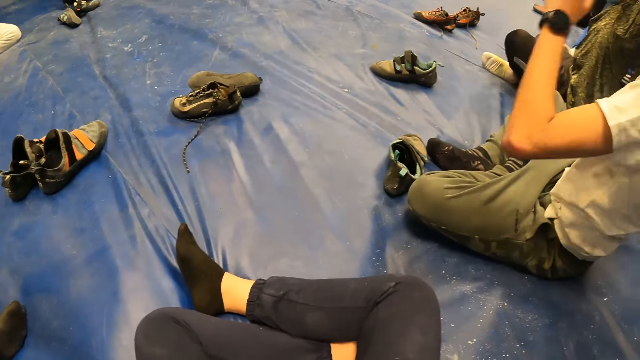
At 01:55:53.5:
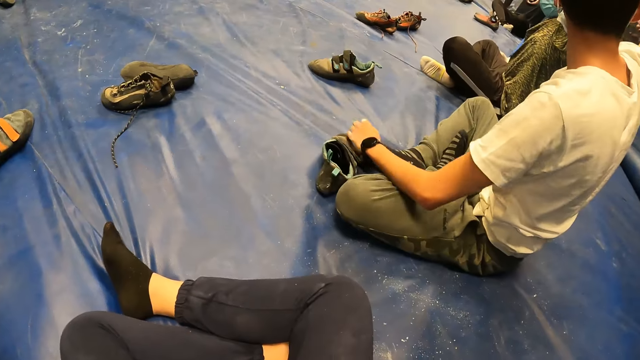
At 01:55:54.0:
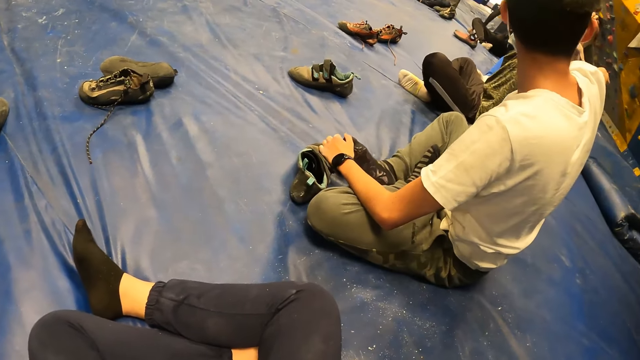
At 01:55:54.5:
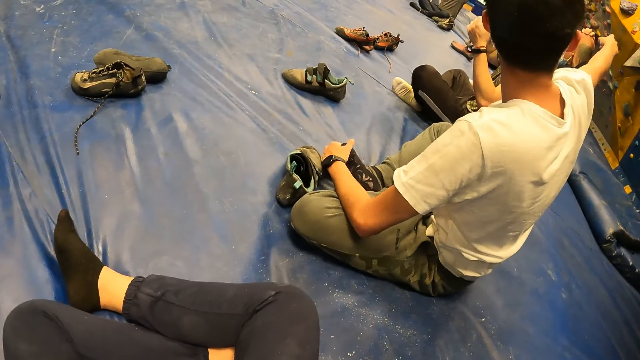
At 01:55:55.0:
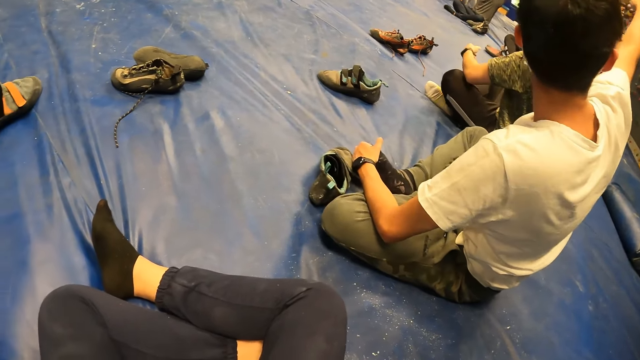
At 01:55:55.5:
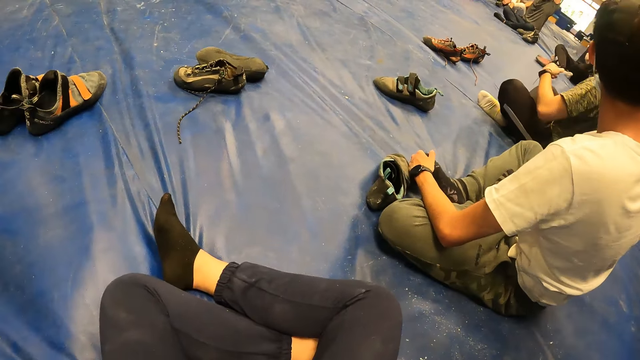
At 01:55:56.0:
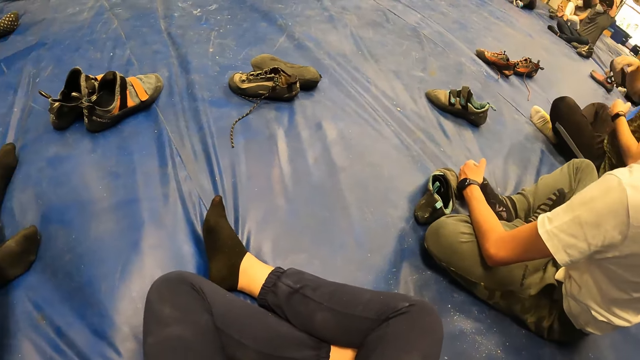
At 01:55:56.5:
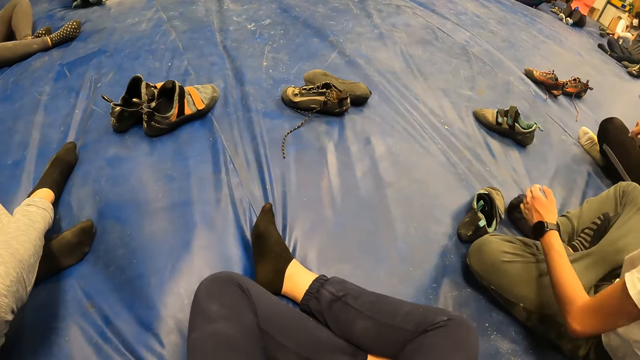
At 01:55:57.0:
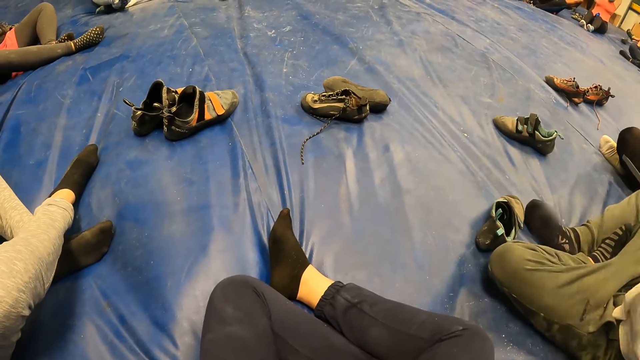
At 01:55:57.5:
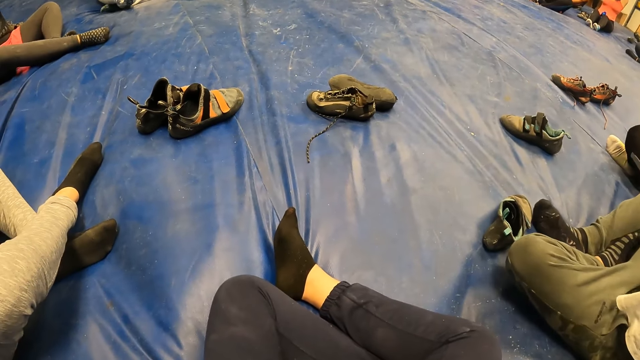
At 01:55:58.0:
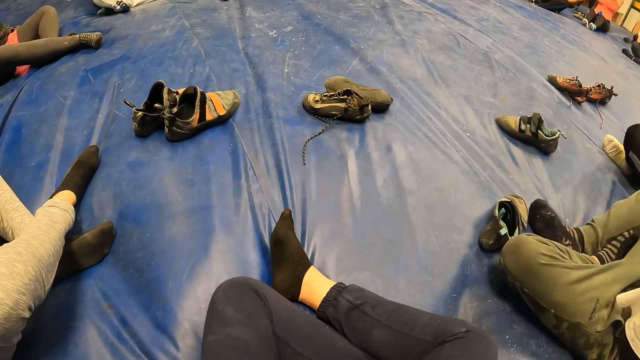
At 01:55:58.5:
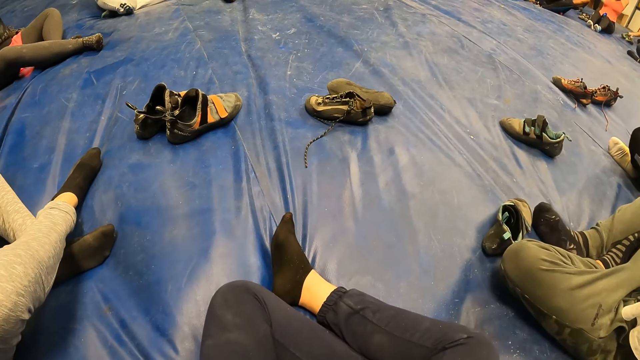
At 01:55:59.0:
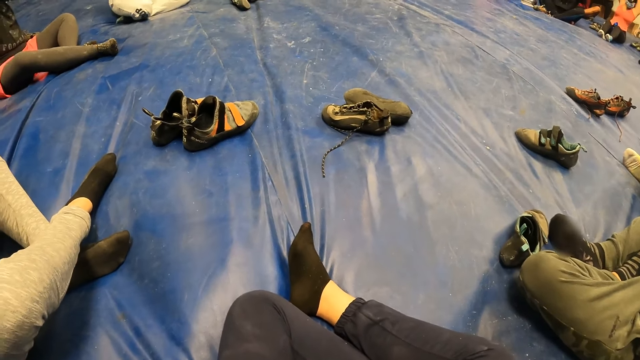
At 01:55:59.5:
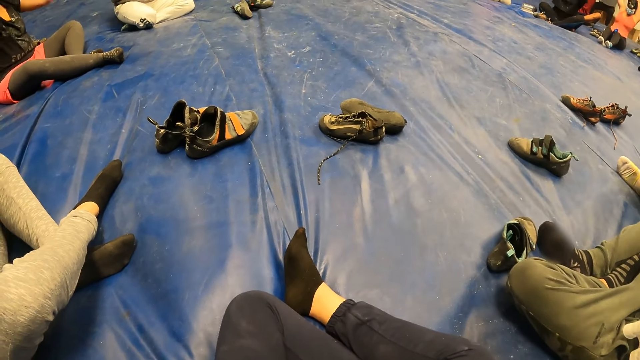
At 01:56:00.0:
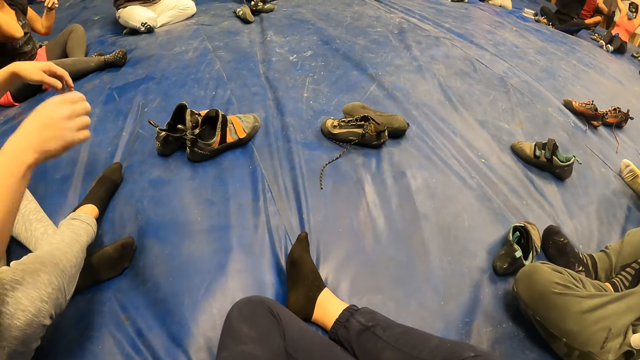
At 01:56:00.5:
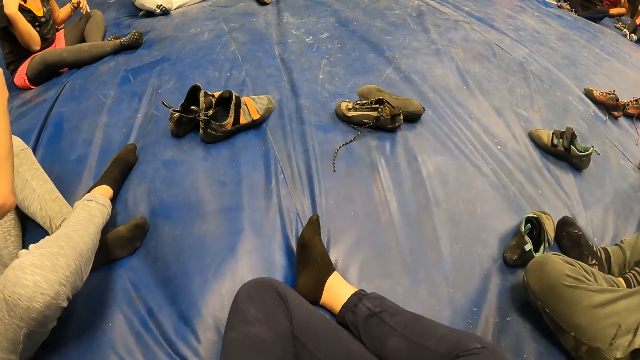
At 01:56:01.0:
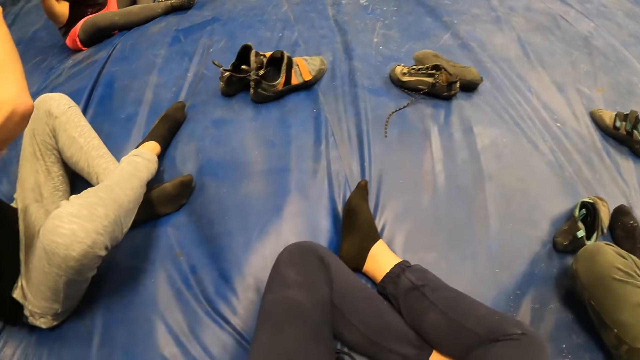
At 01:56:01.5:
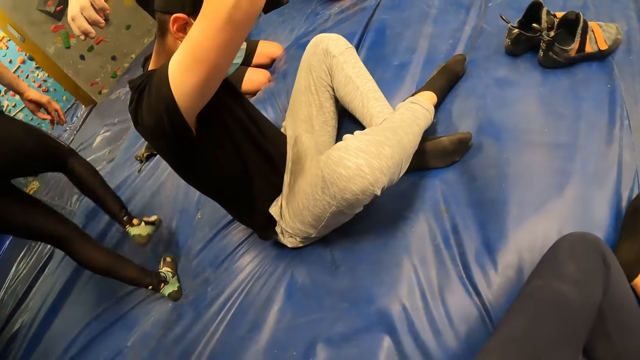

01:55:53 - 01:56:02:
A man moves hands. Another man lifts his right hand. A third man moves around. The second man lifts his left hand. A fourth man crosses legs. A woman brings down her hands. A fifth man brings down his hands. The fourth man moves his hand. The fifth man raises both hands.

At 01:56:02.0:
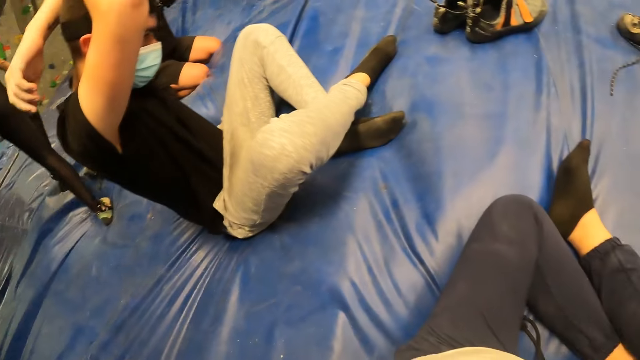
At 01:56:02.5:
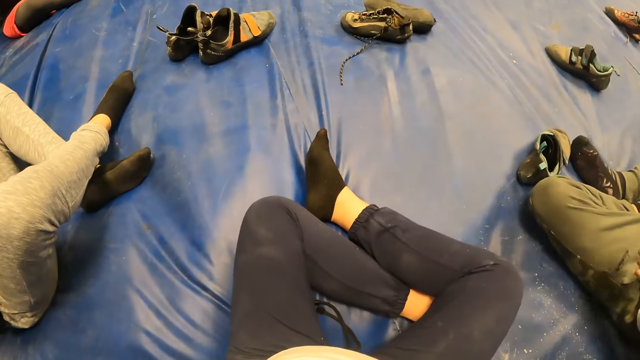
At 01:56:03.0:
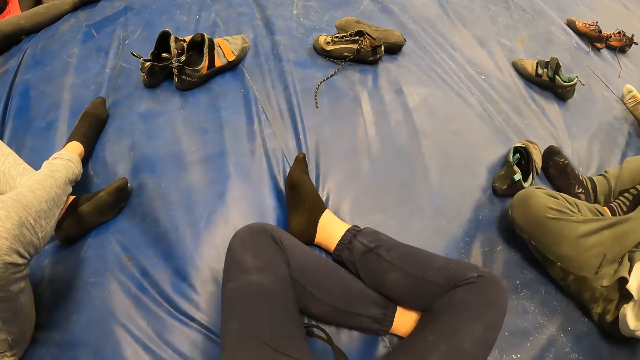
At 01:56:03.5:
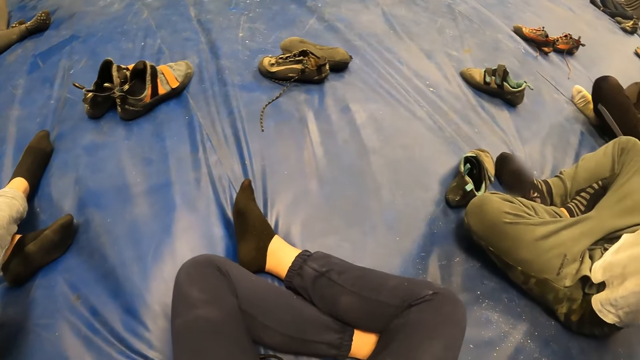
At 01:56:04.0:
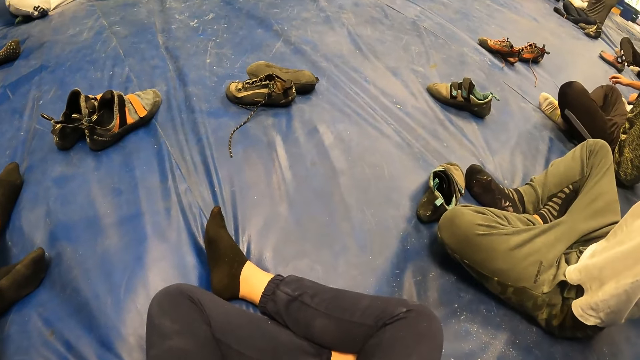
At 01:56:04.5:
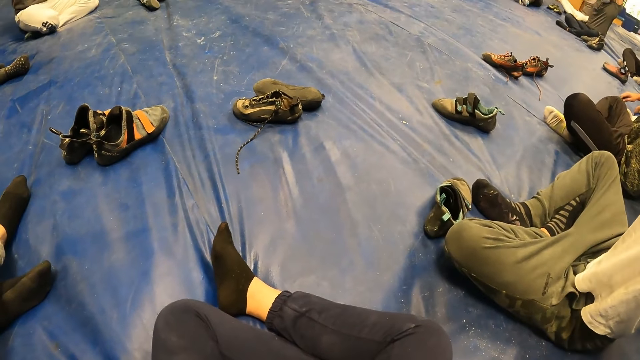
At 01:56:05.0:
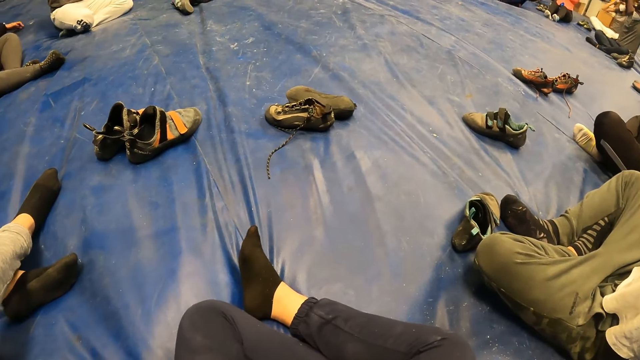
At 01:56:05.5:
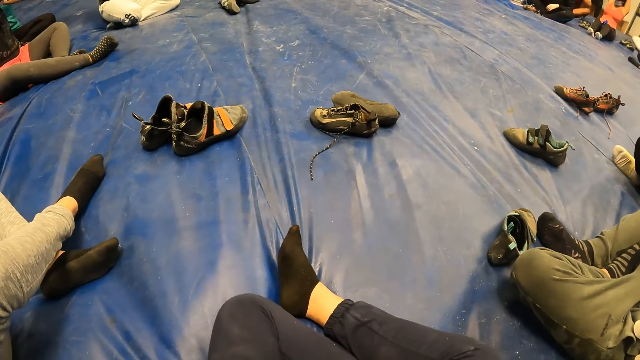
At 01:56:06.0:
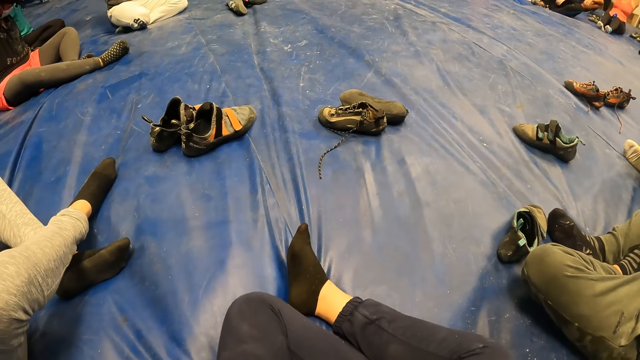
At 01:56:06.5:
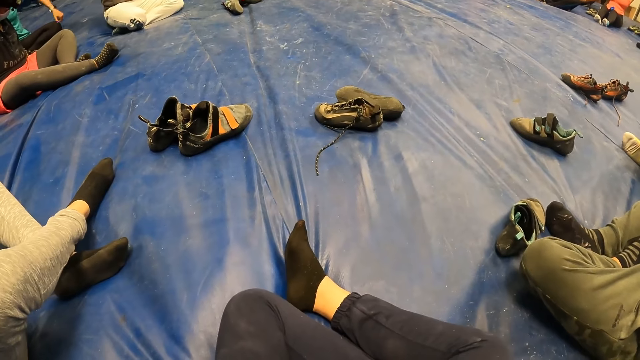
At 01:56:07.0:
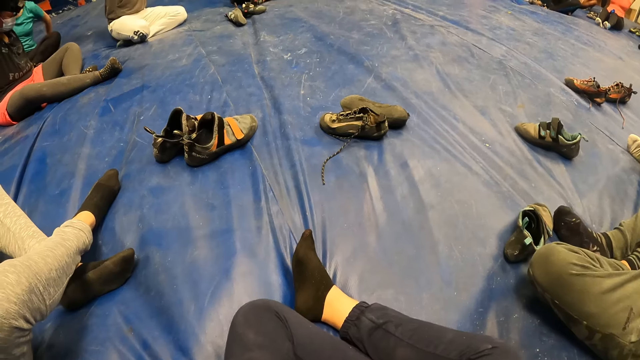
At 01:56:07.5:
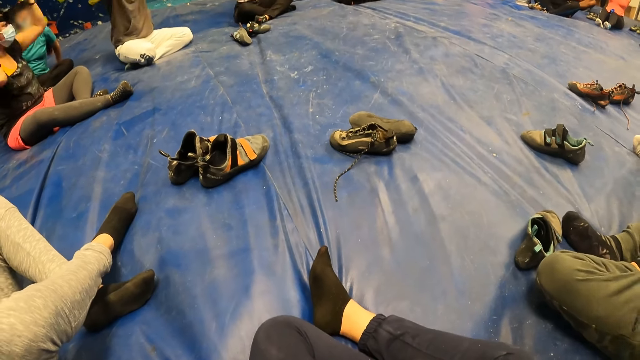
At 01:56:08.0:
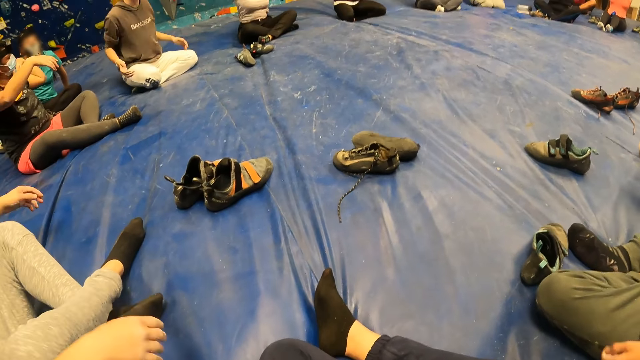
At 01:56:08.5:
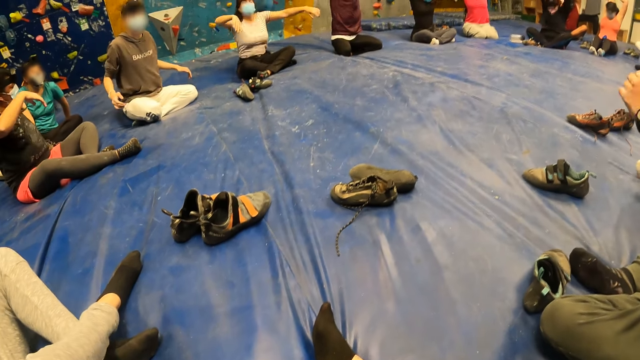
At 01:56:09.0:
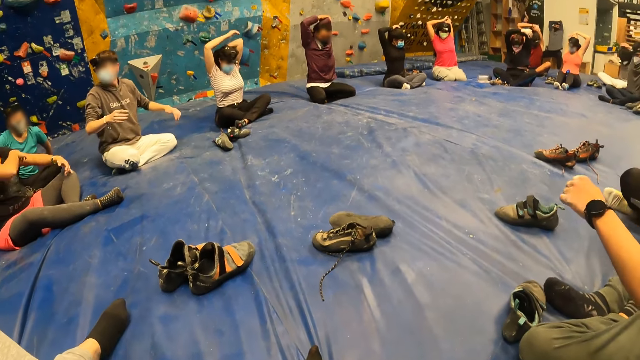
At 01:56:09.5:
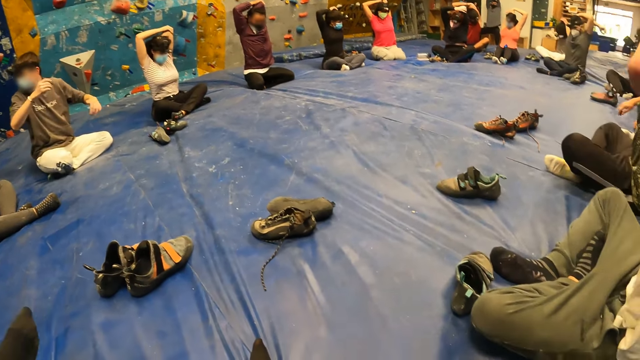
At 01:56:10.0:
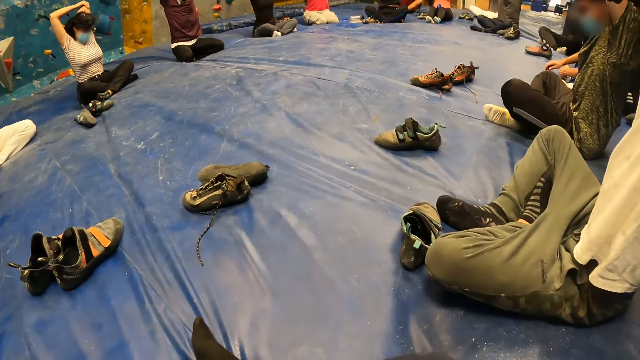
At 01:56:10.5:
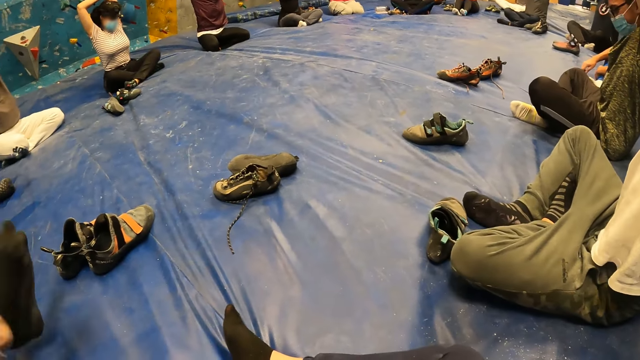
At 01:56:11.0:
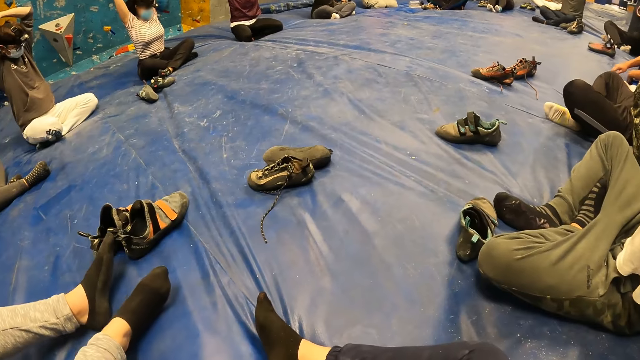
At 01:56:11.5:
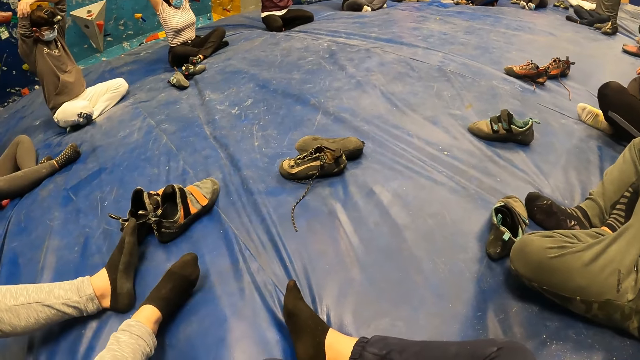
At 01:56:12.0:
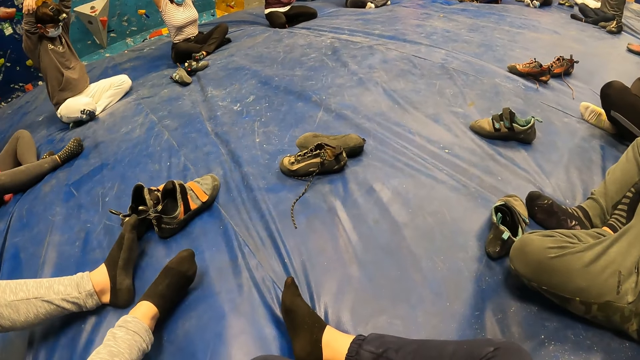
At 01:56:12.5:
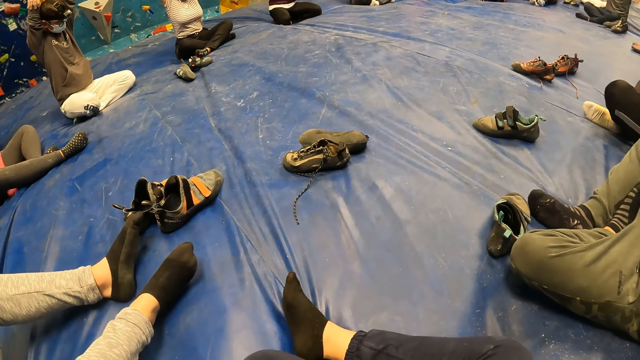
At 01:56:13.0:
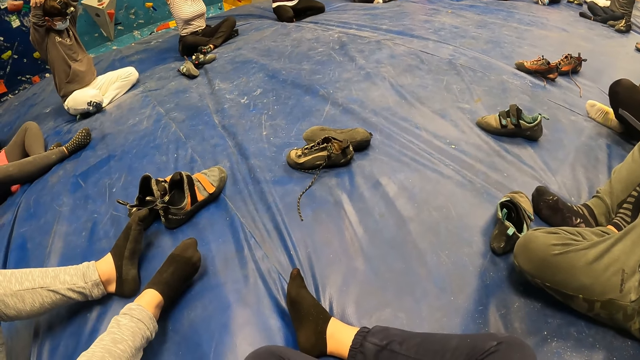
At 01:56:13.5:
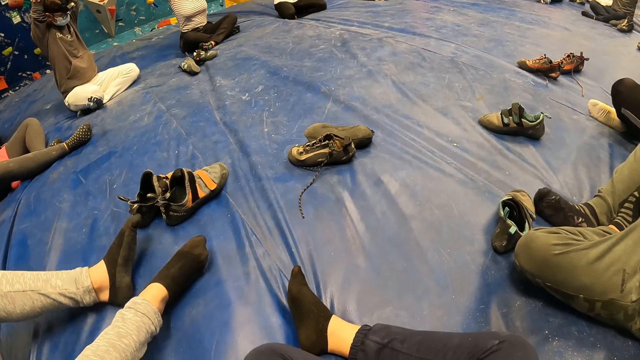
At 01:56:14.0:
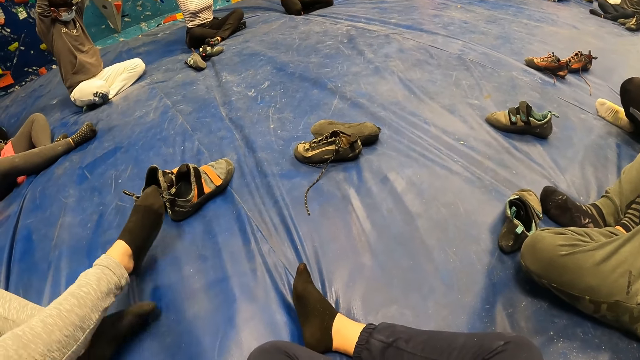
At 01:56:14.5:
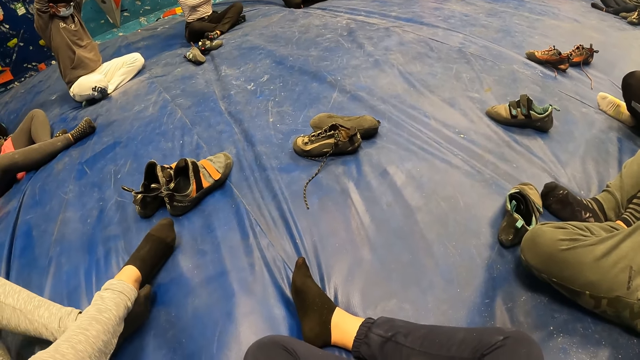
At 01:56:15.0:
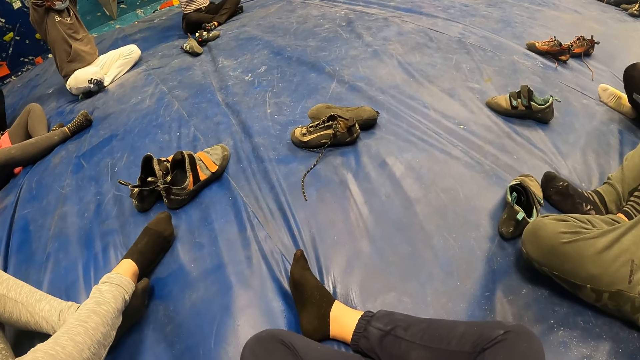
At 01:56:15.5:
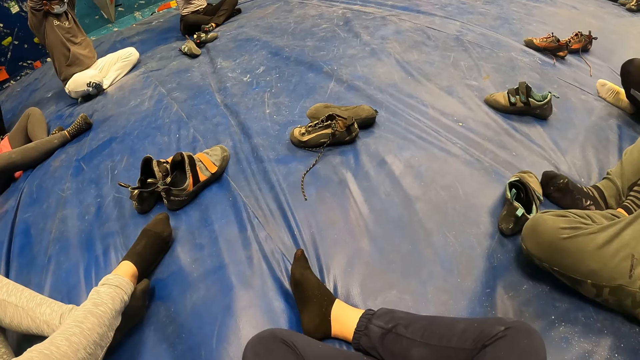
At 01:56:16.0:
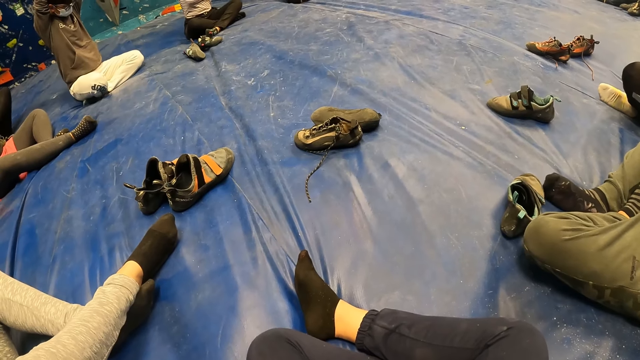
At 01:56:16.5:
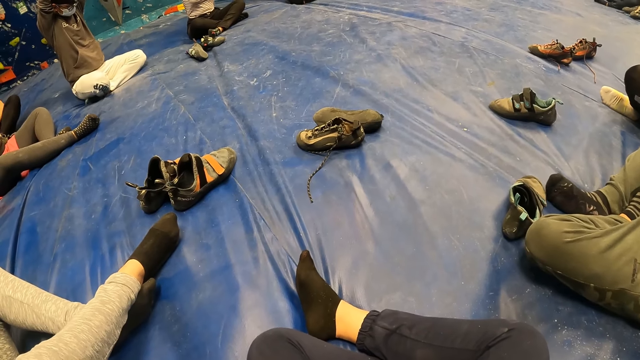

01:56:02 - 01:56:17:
A man kneels on the mattress. Another man moves hands. A third man crosses legs. A fourth man moves his hand. A woman brings down her hands. A fifth man brings down his hands. A sixth man brings down his hands. The second man moves hands. Another woman brings down her hands and raises both hands to her head. The sixth man raises both hands. The second man moves his foot.
